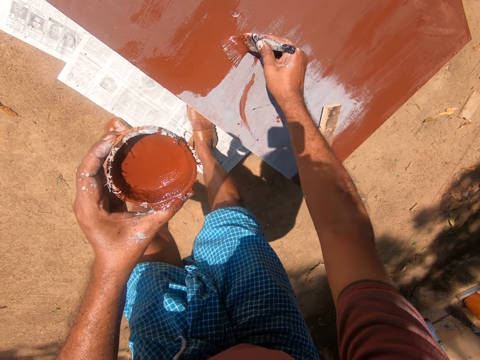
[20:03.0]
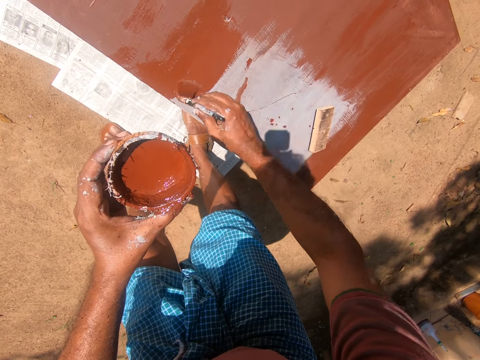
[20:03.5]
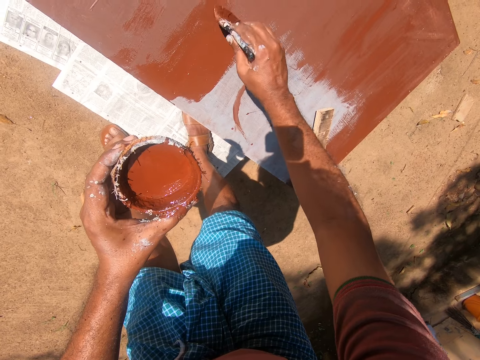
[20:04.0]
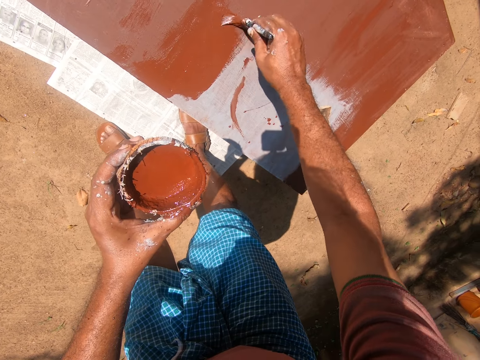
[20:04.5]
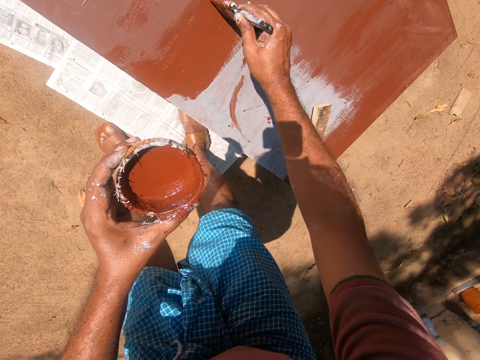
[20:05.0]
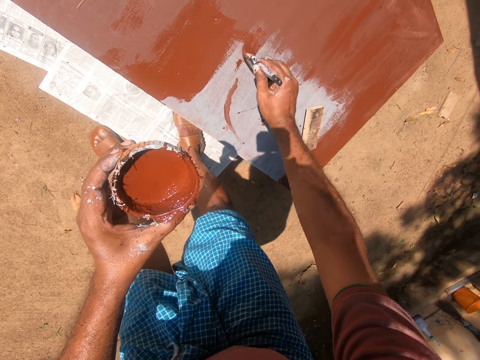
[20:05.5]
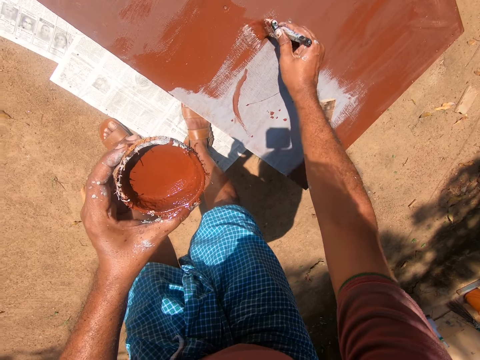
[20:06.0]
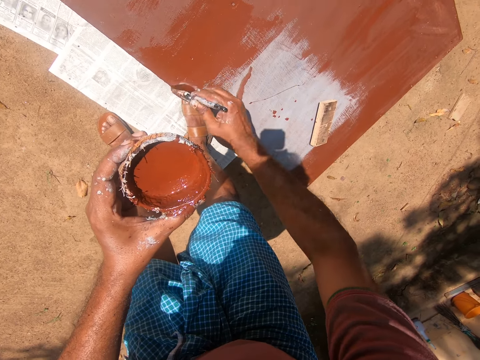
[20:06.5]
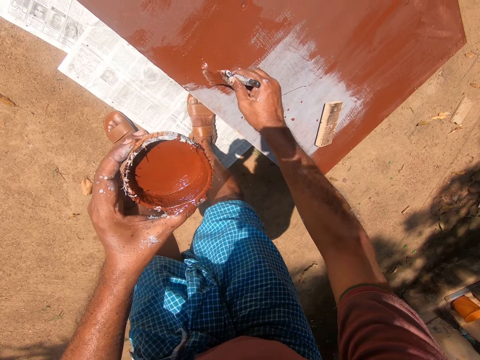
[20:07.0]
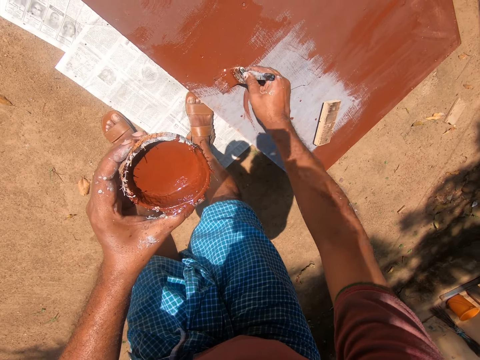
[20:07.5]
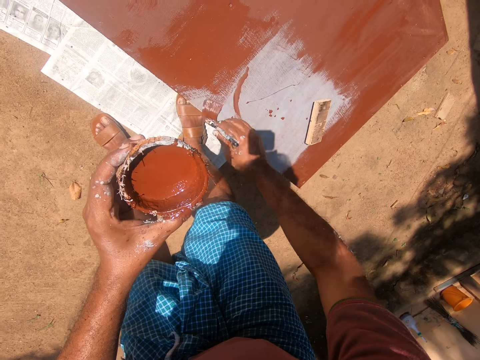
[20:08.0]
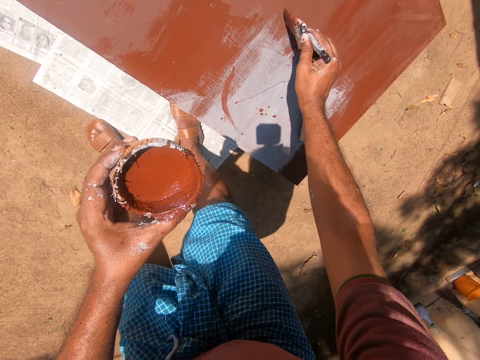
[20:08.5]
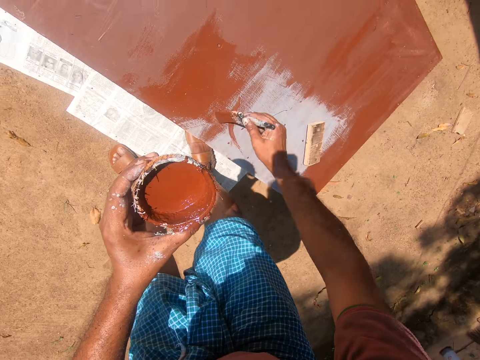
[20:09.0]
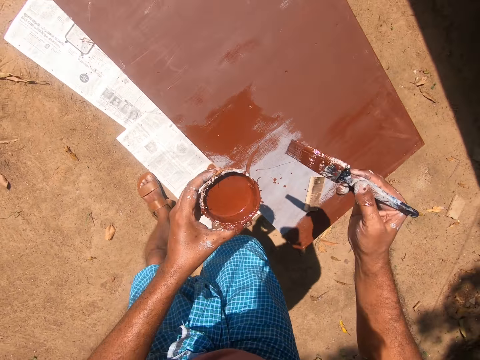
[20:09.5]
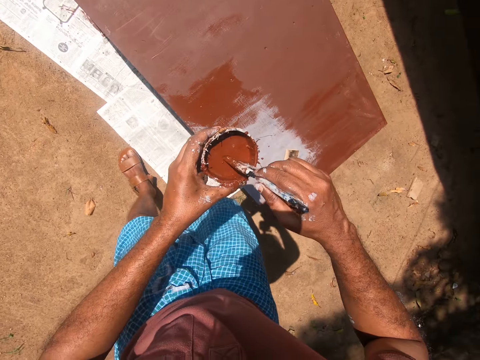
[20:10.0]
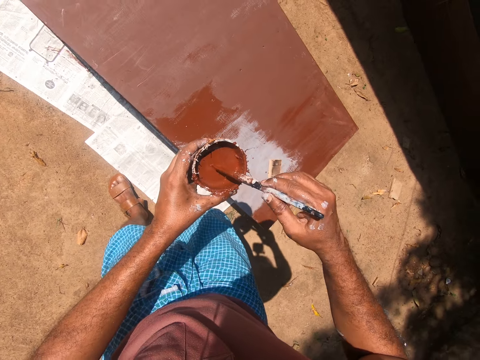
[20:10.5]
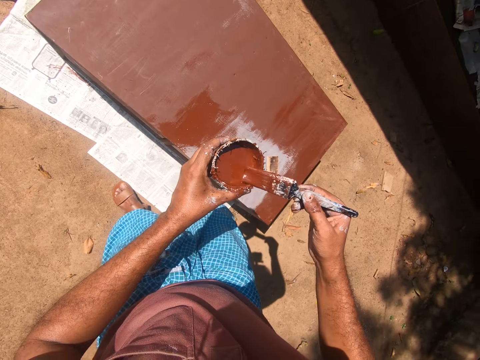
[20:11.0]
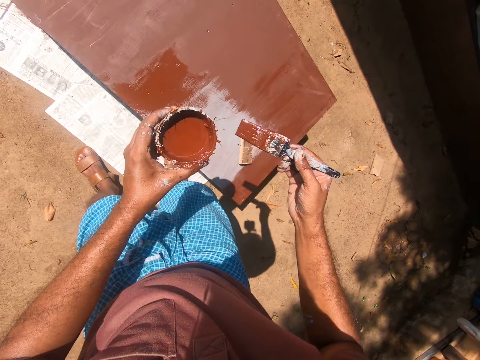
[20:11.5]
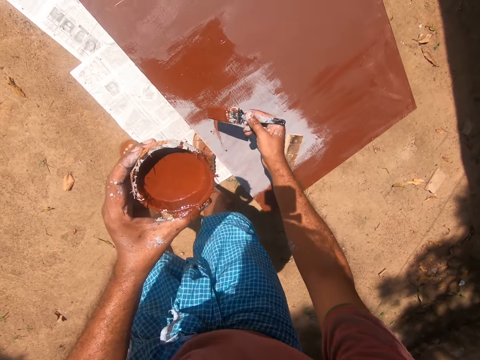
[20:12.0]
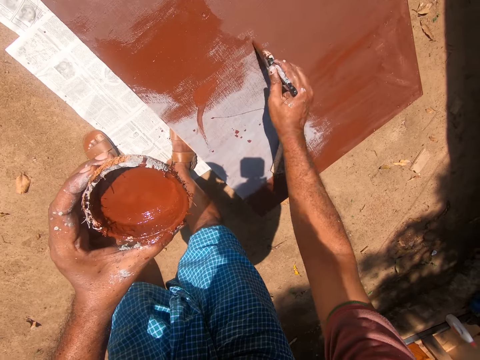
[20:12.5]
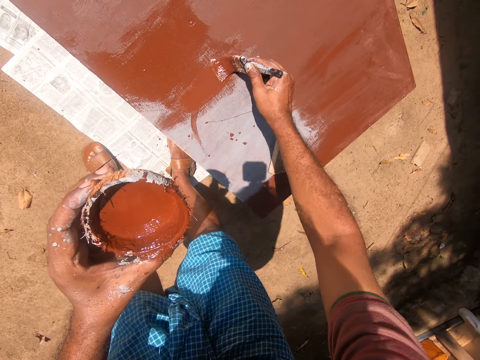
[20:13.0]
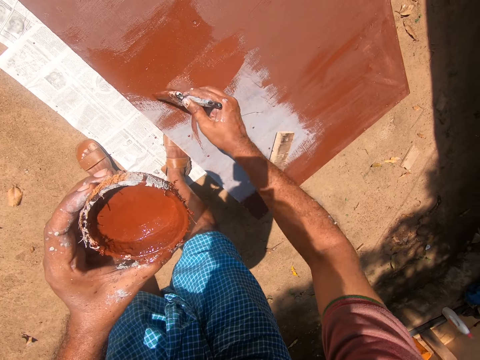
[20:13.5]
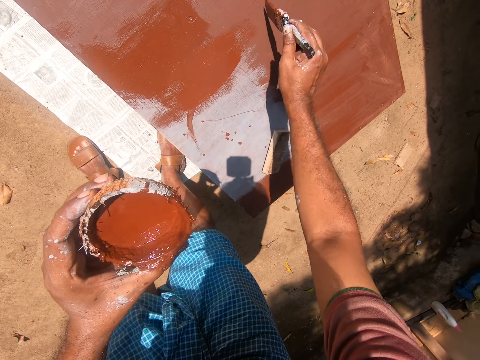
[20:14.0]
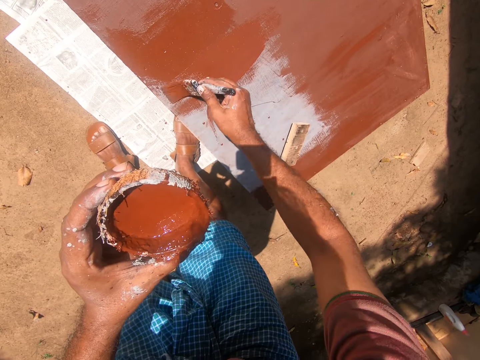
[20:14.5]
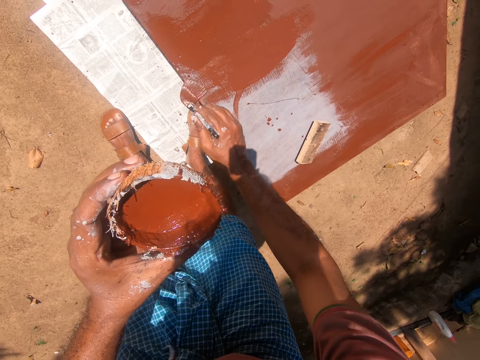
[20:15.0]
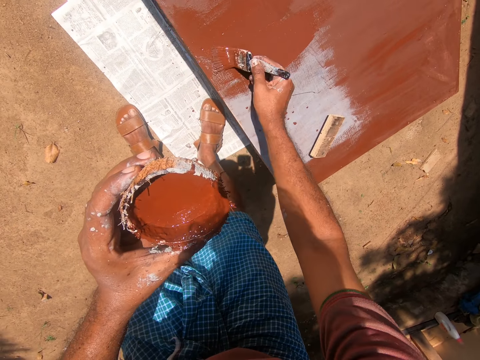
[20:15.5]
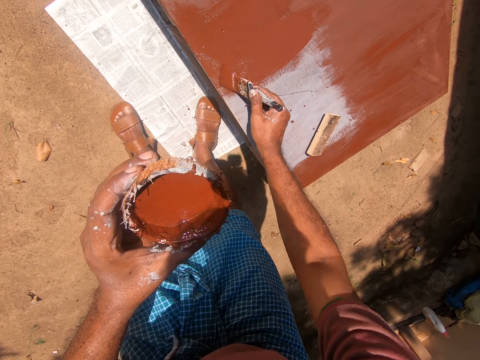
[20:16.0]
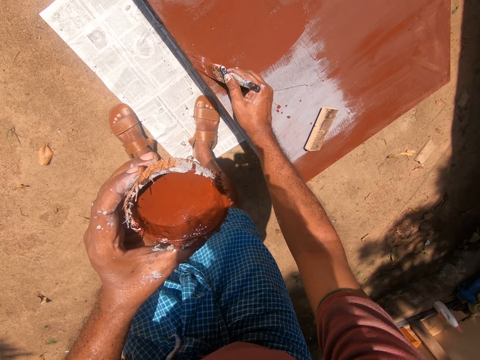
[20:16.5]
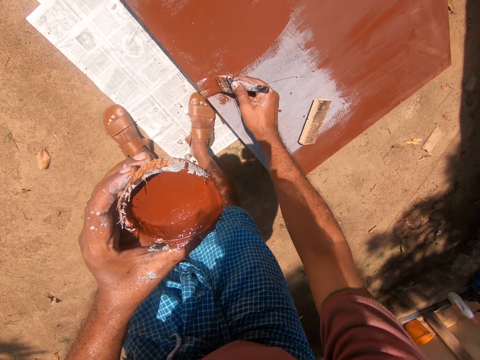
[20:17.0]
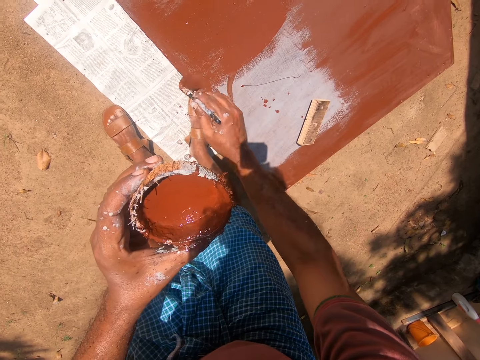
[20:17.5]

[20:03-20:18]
The camera wearer dips the paint brush into the container of paint. They paint the cupboard with the paint brush.

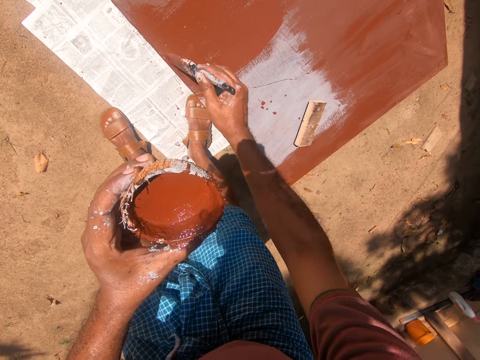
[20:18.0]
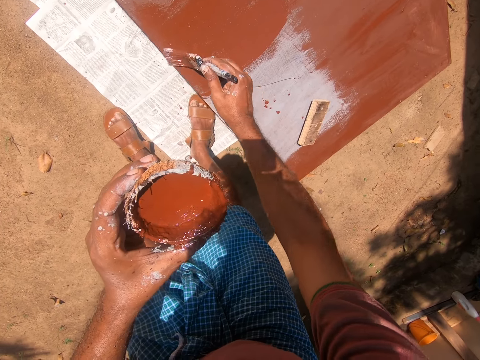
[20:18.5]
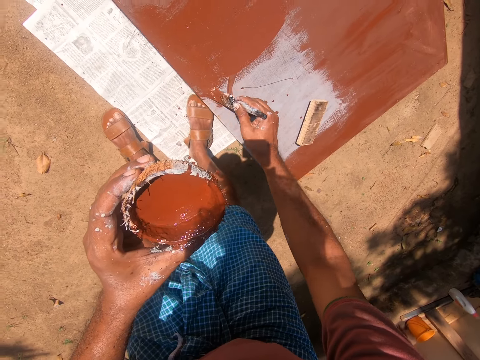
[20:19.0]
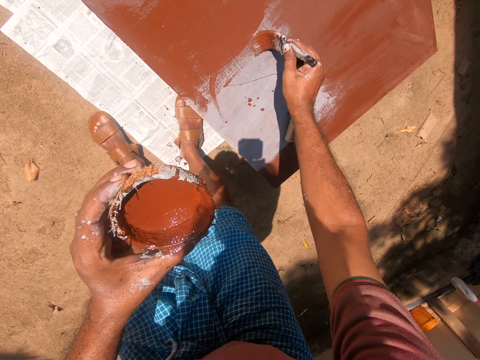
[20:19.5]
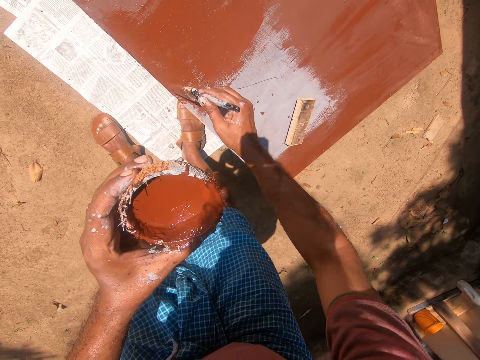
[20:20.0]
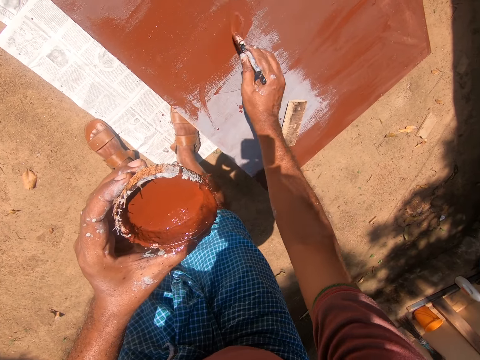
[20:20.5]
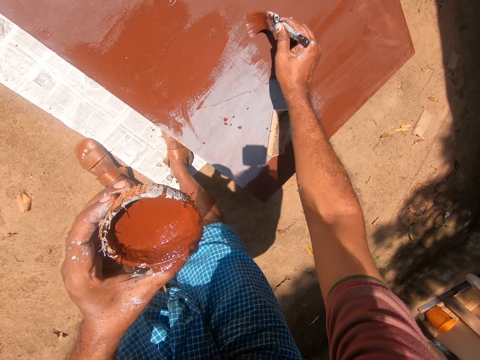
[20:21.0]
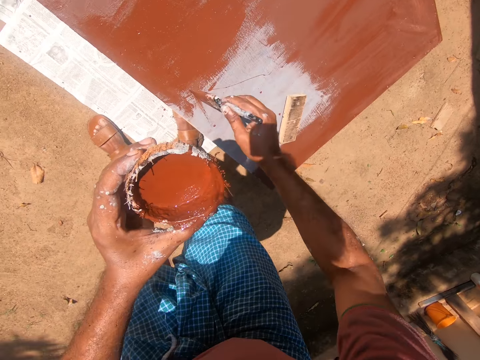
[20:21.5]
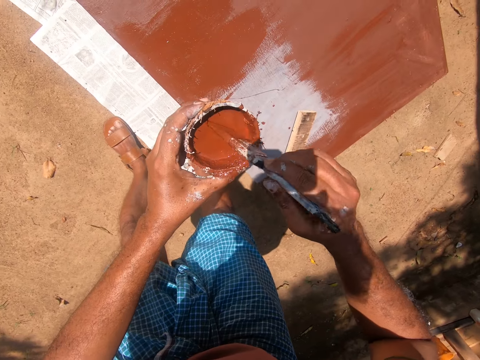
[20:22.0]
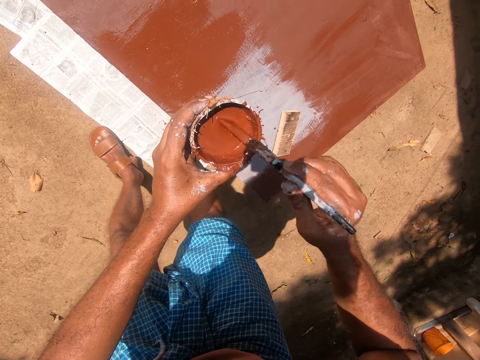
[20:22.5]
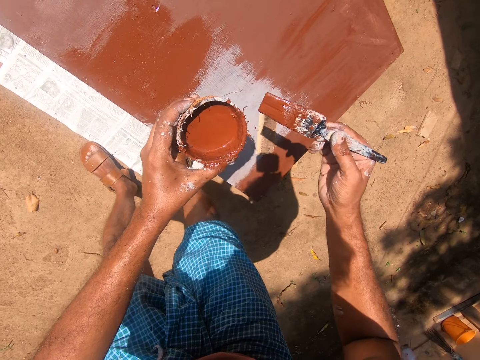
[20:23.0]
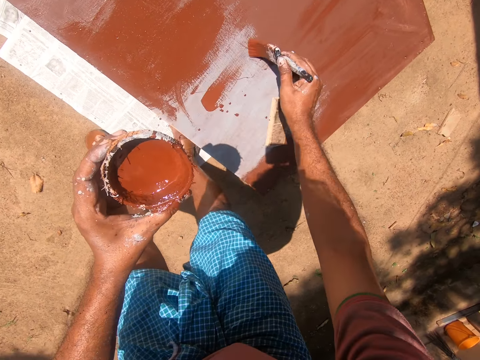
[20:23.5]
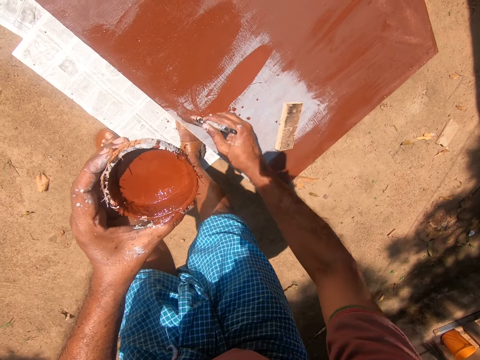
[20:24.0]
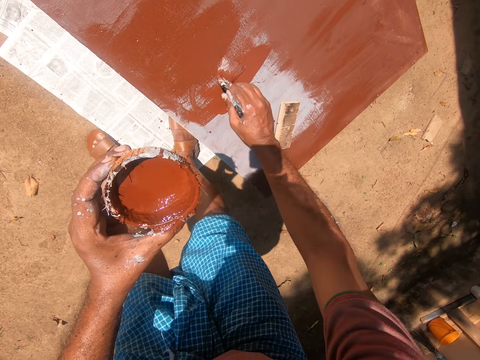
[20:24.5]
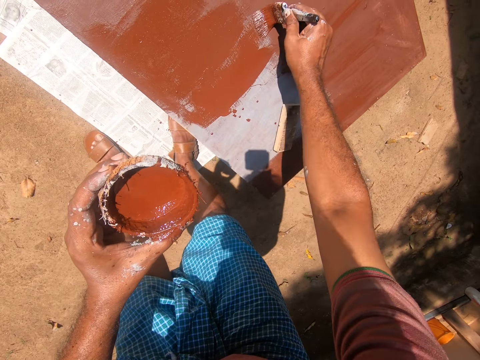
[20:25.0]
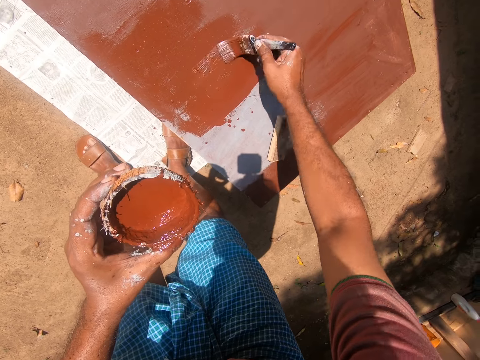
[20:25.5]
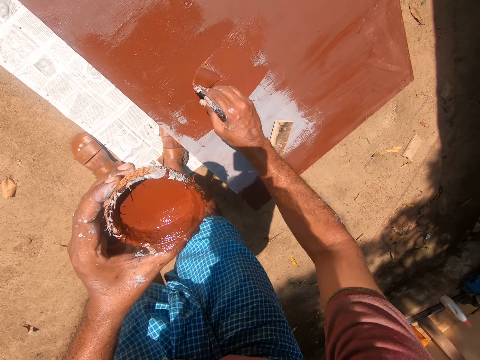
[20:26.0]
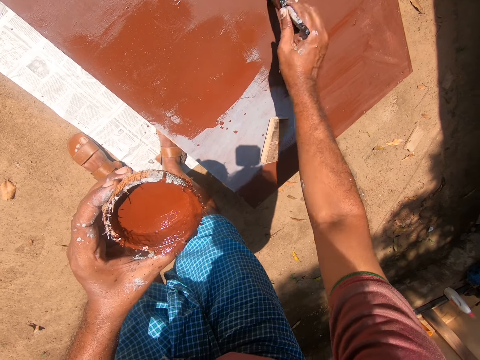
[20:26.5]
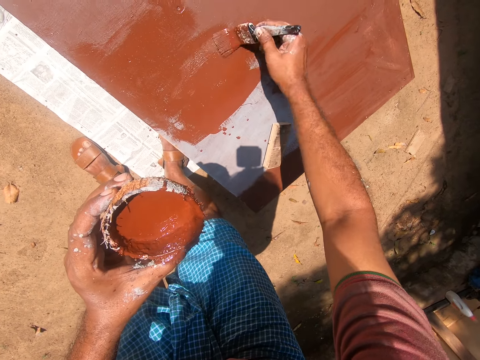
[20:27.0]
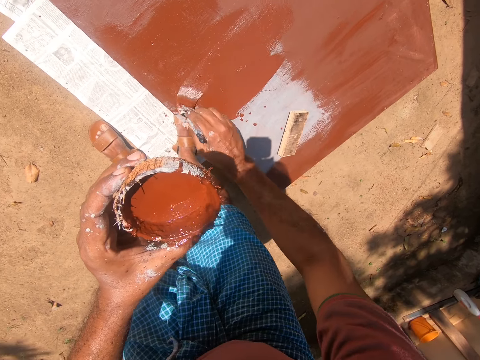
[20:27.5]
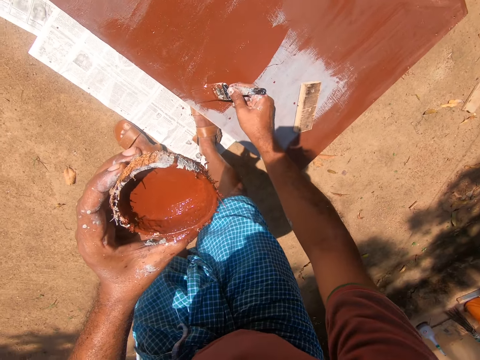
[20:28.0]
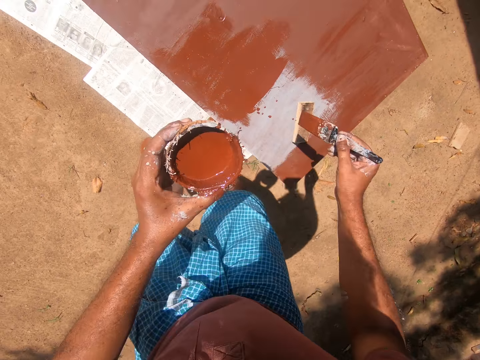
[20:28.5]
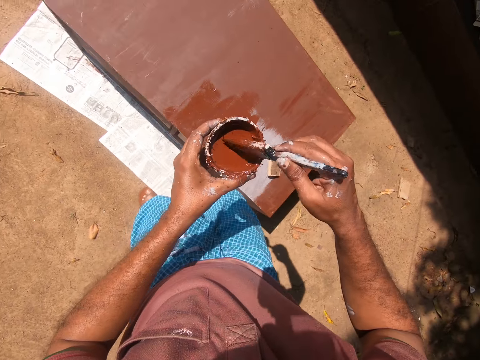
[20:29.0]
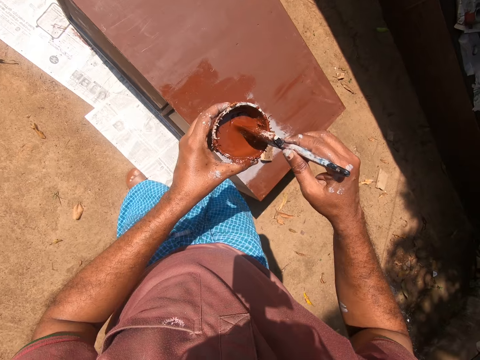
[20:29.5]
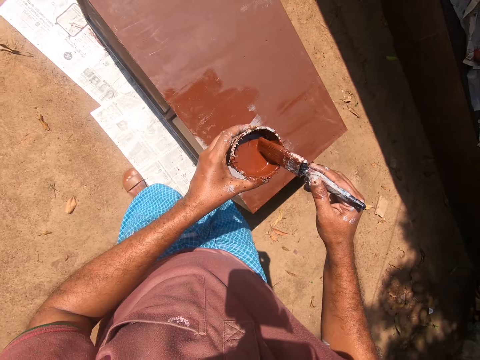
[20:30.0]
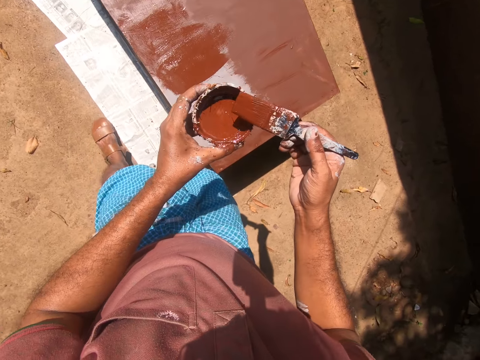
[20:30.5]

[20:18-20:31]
The camera wearer dips the paint brush into the container of paint. They paint the cupboard with the paint brush. They dip the paint brush into the container of paint.
